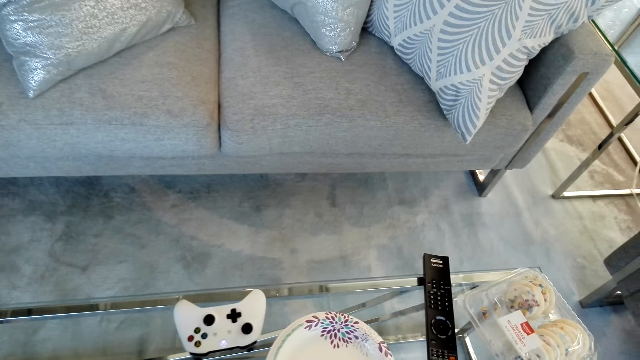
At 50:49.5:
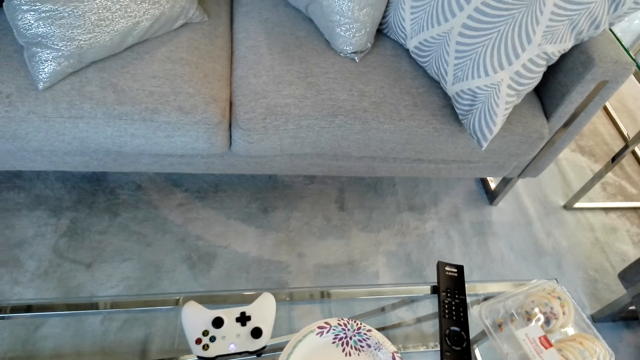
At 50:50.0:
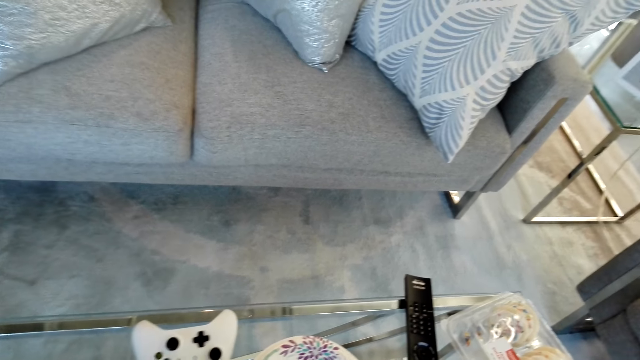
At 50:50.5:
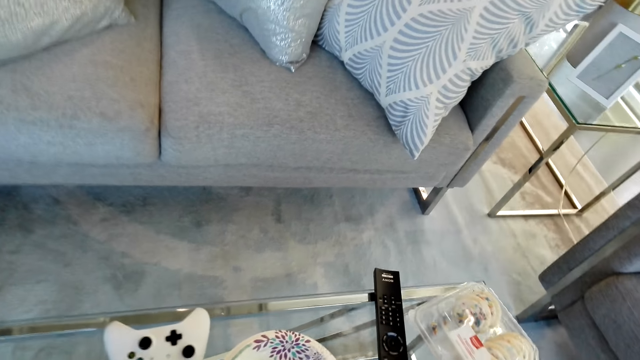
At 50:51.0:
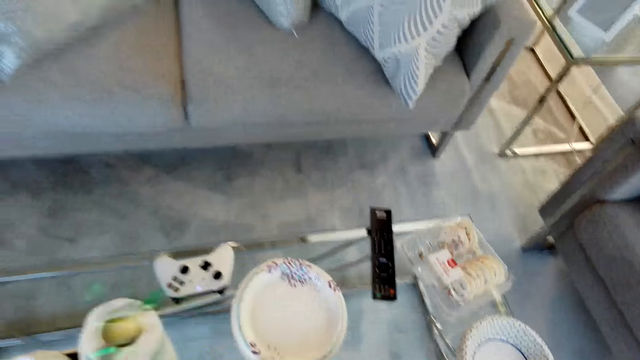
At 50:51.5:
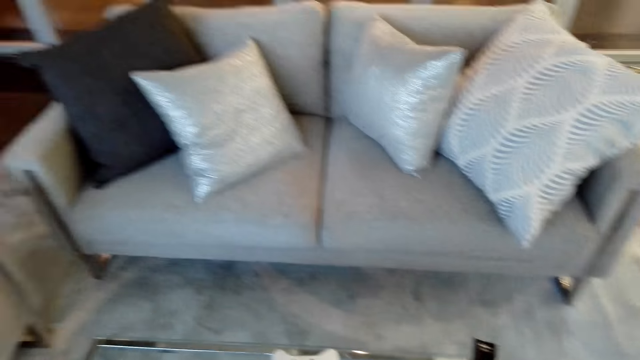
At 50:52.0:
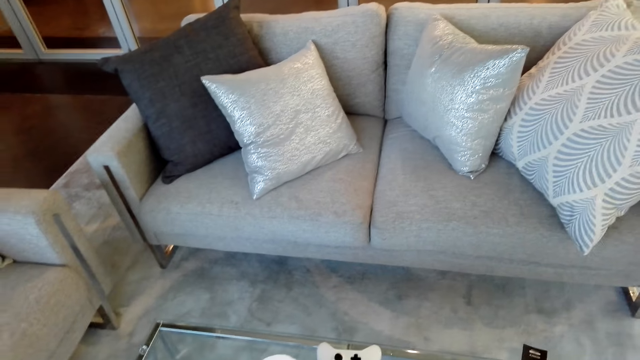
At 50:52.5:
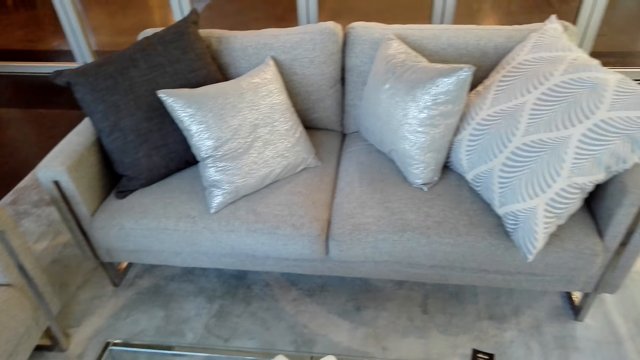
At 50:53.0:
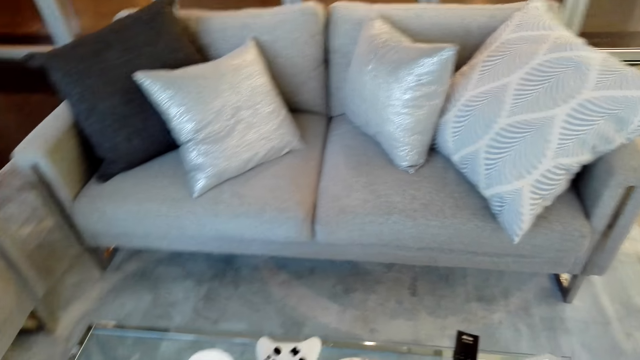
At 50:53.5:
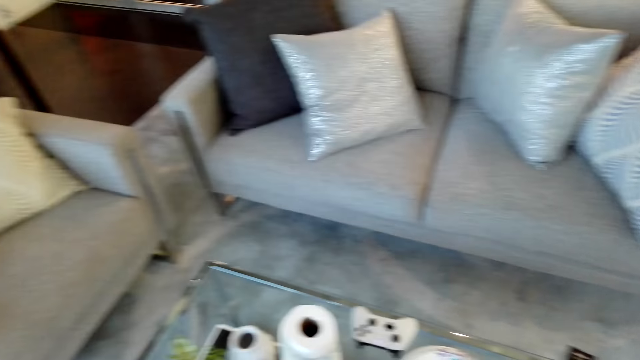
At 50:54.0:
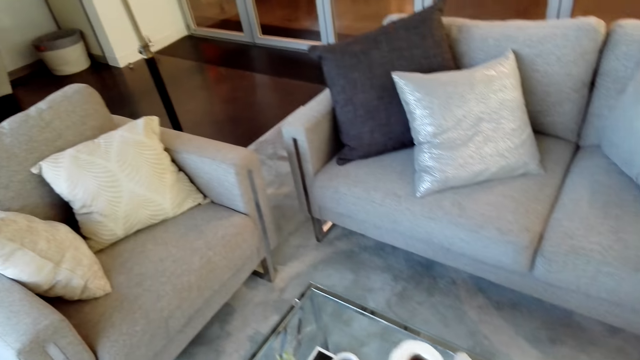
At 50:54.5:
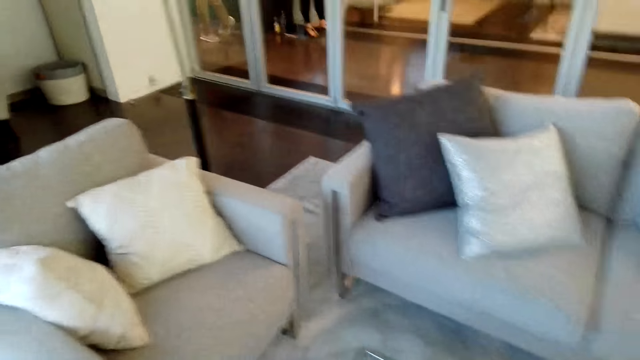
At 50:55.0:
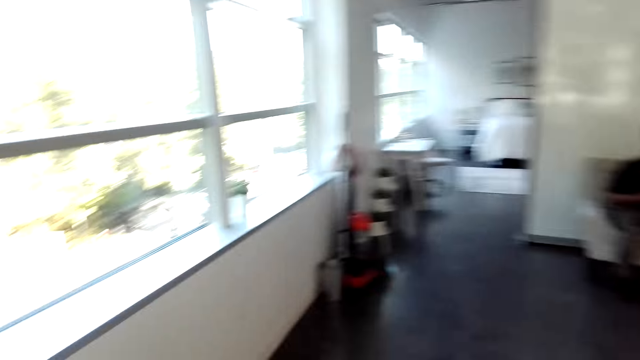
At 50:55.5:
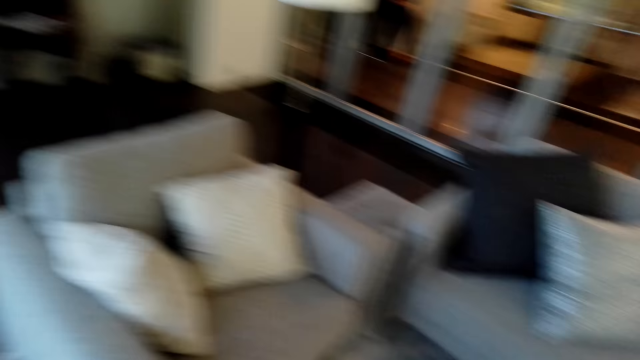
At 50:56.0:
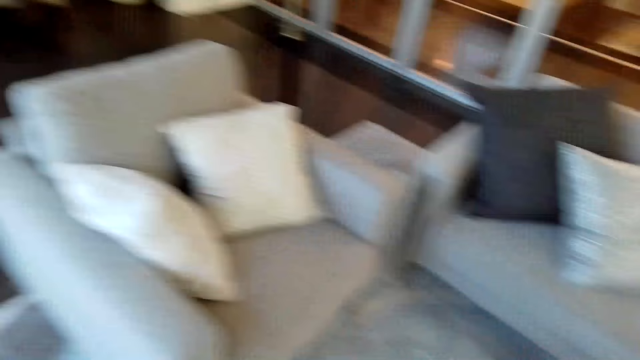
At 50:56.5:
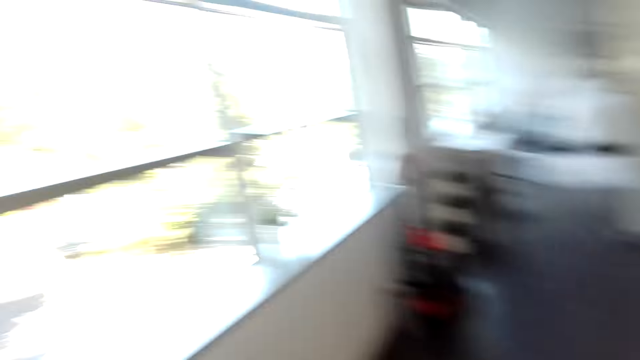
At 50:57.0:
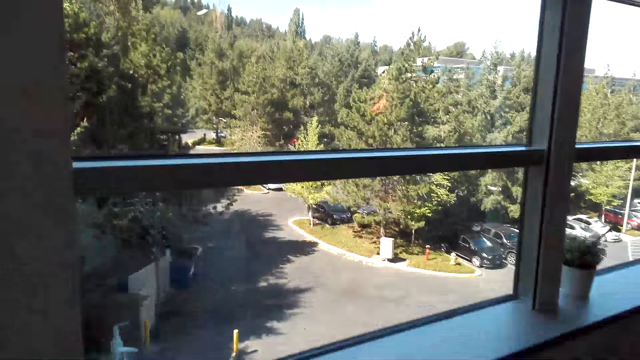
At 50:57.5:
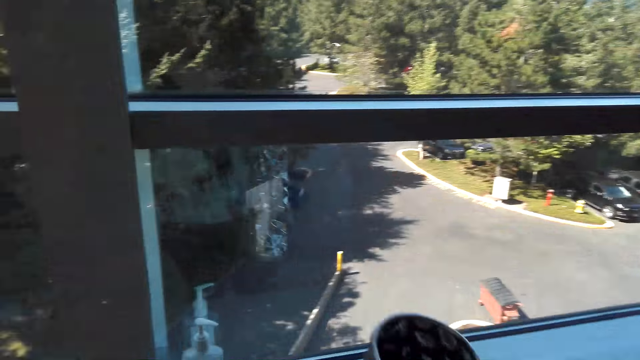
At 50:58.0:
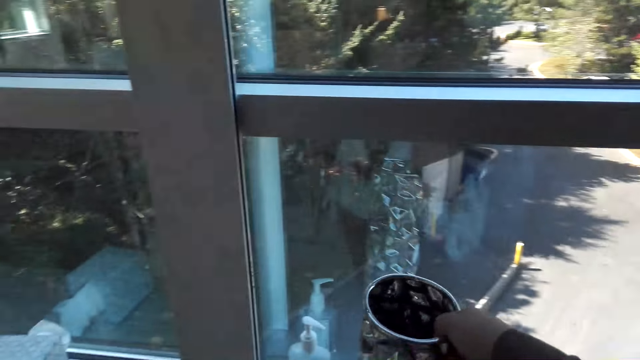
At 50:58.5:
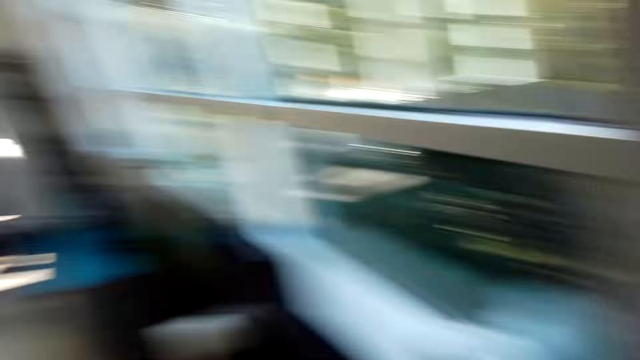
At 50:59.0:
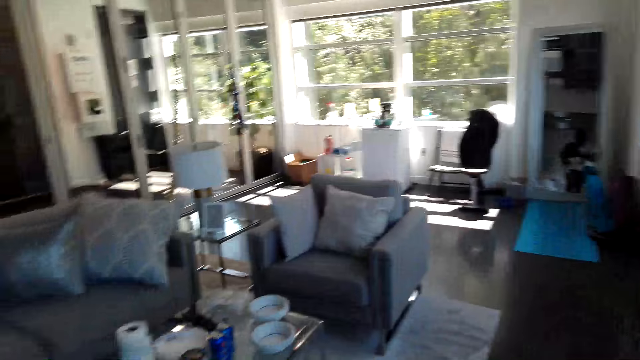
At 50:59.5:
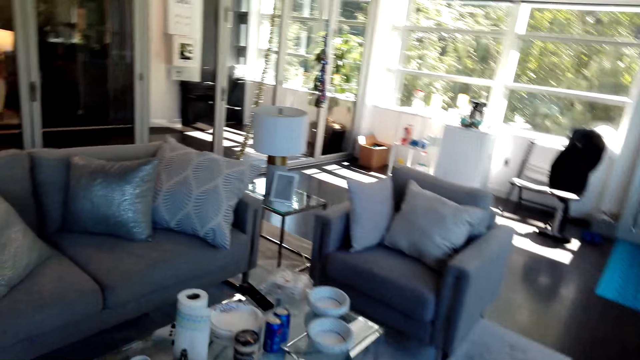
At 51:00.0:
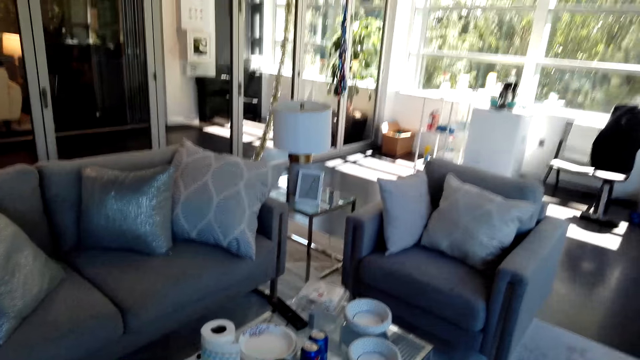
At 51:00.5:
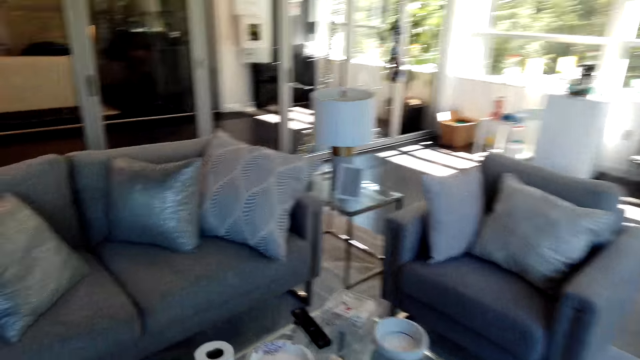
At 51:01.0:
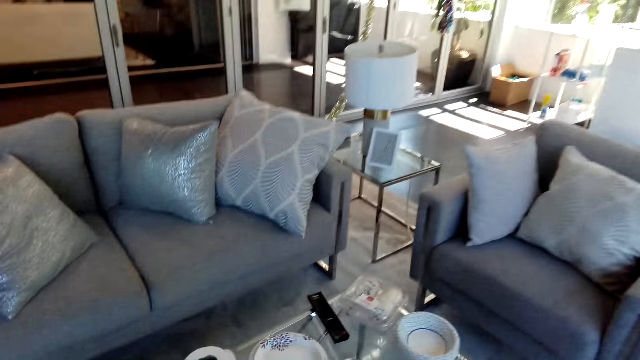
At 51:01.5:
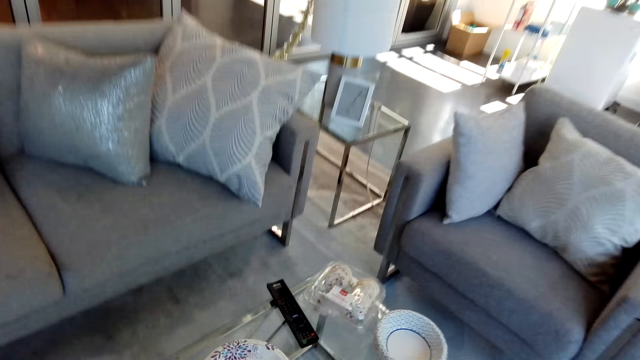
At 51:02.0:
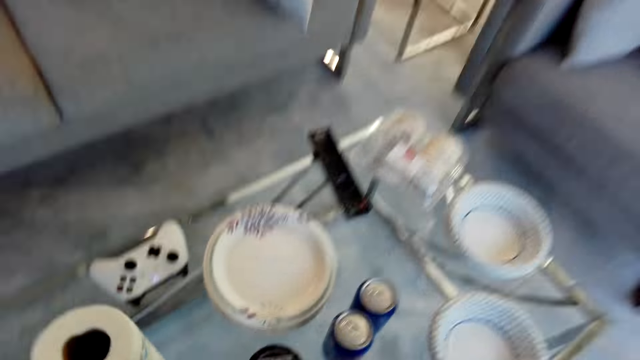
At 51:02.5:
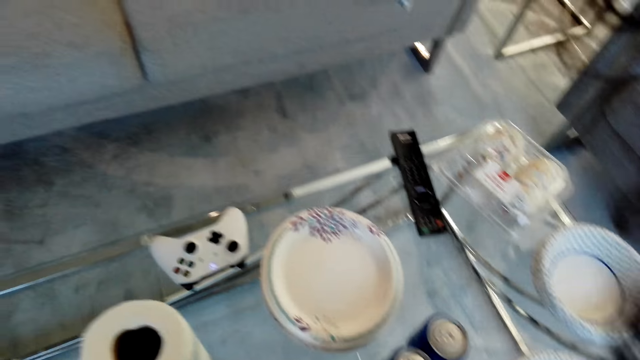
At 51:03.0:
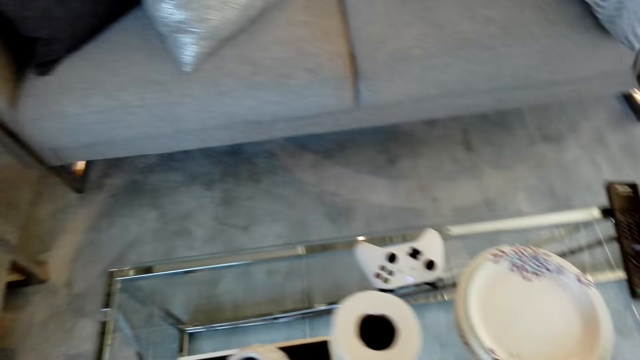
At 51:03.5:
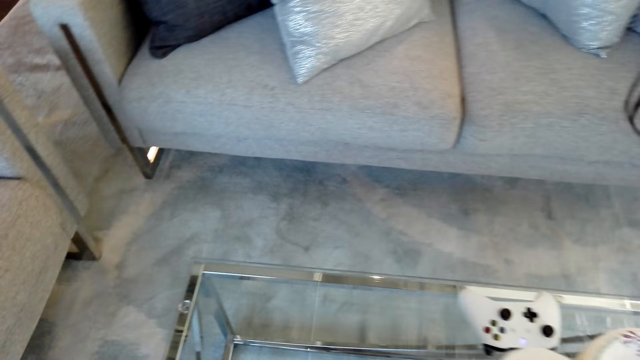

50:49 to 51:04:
The camera wearer looks around. They put the vase on the window stool. They pick up the second vase from the table.

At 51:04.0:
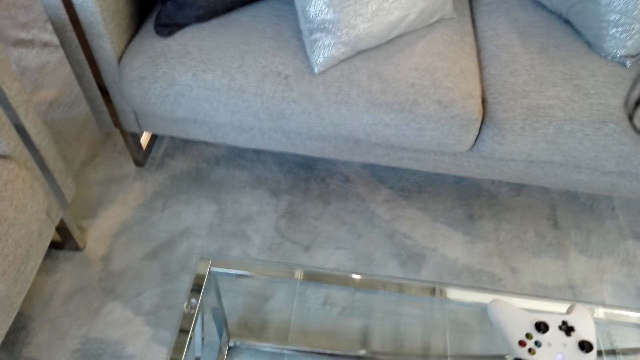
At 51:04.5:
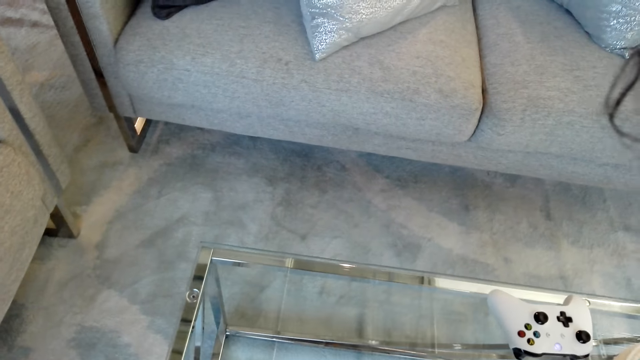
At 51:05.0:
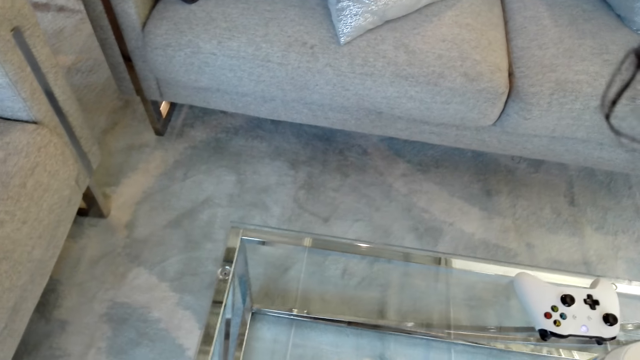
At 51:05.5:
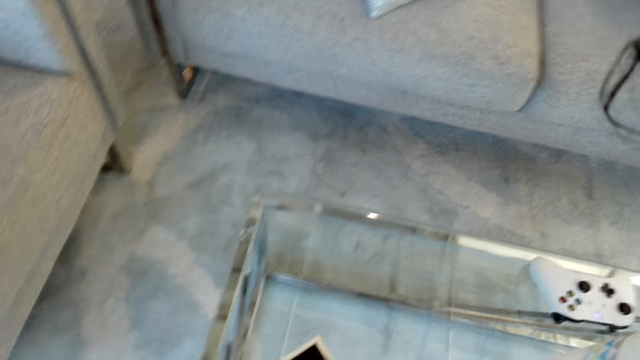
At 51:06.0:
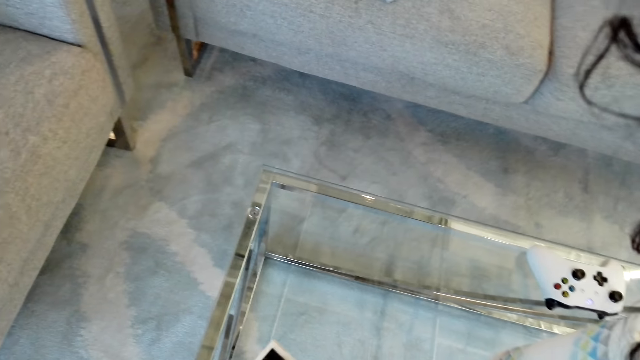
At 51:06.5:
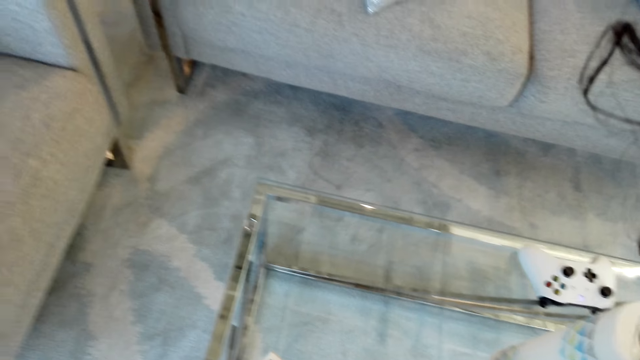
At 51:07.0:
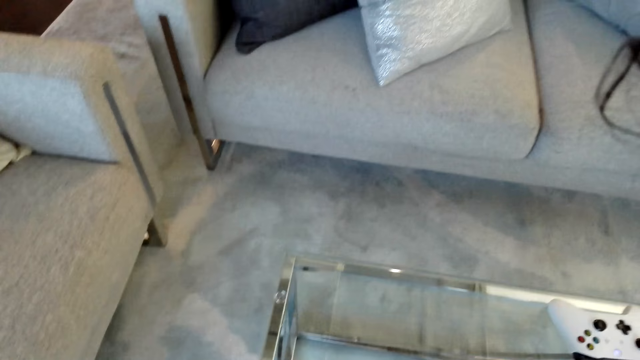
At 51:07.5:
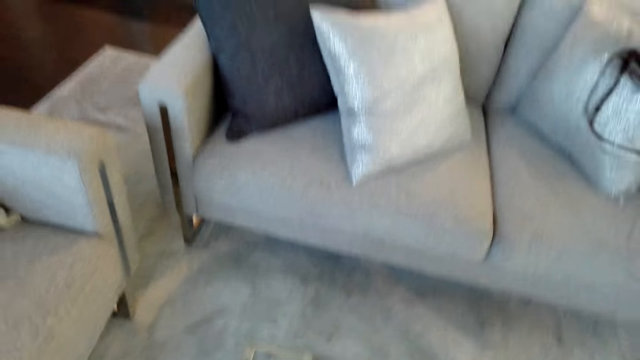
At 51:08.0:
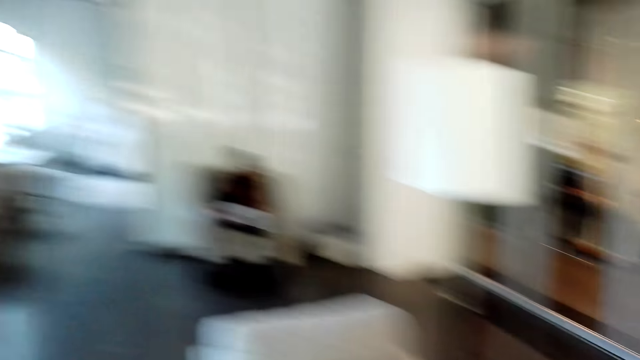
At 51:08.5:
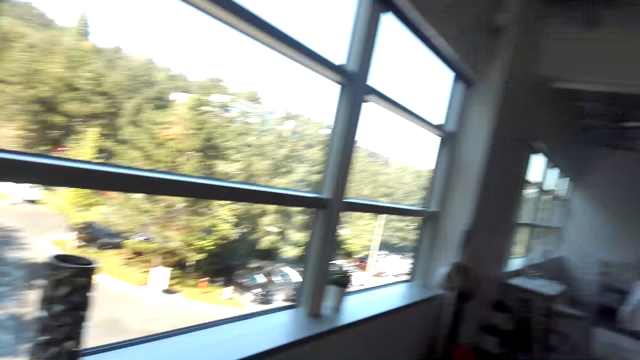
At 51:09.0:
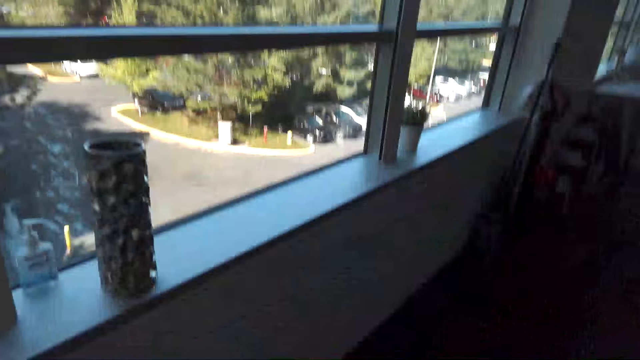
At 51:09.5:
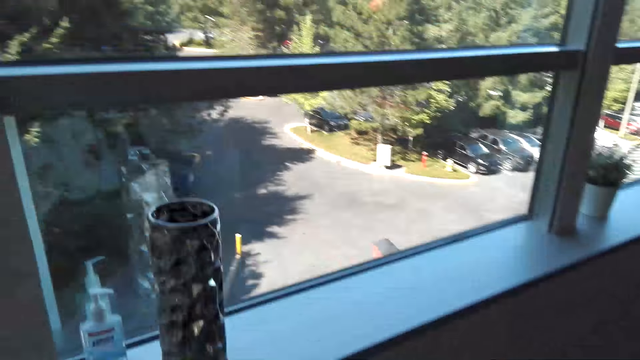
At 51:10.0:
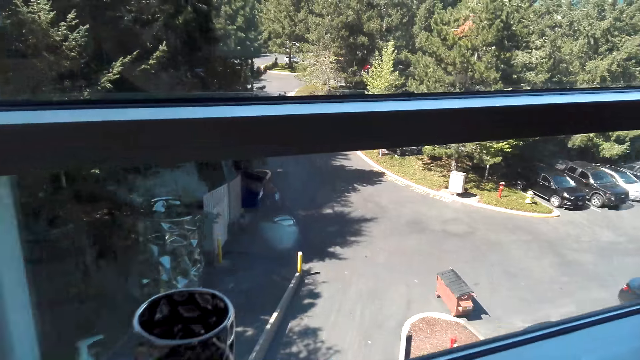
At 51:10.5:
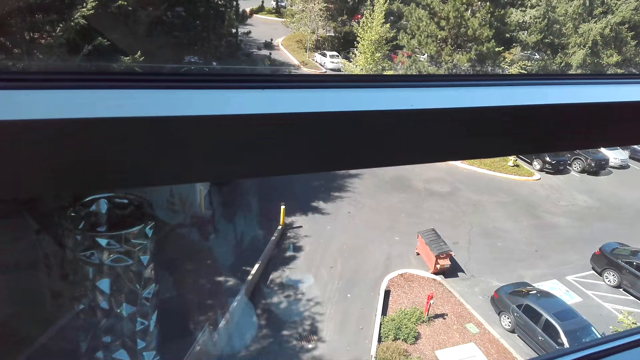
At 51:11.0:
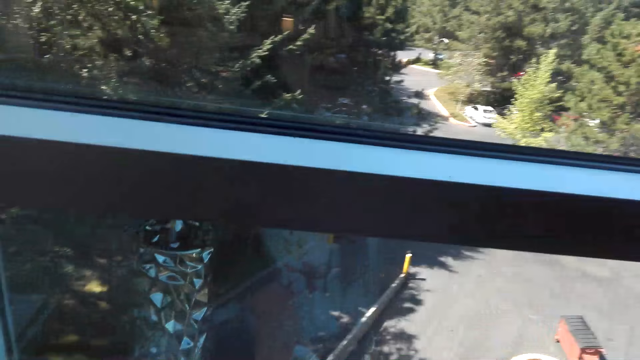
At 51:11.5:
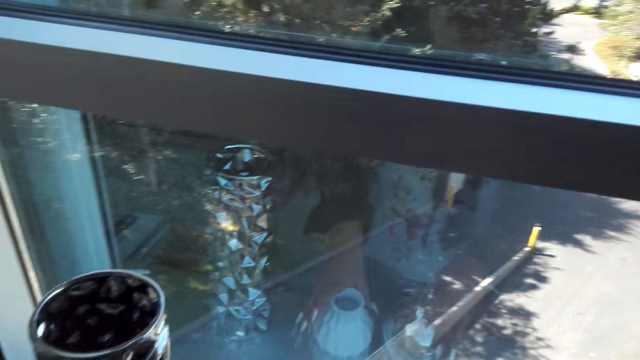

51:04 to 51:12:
The camera wearer arranges the table. They put the vase on the window stool.
